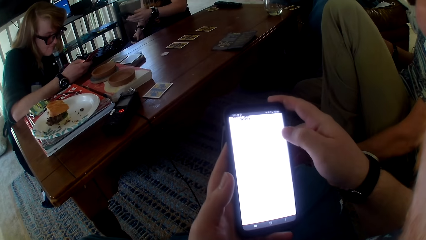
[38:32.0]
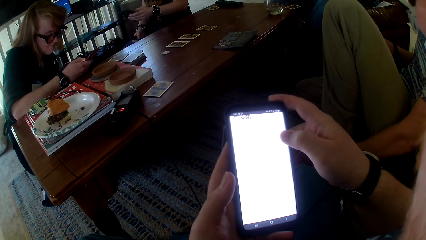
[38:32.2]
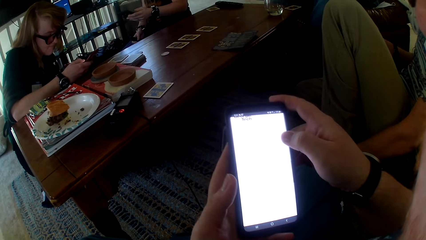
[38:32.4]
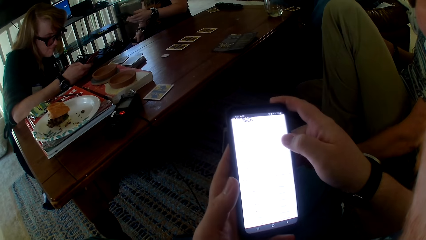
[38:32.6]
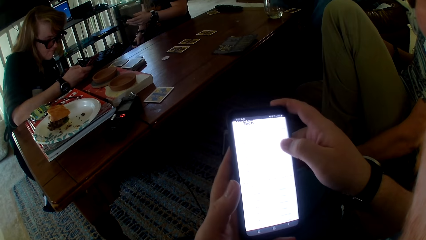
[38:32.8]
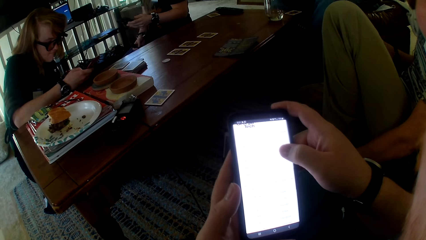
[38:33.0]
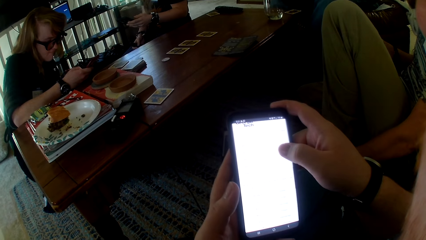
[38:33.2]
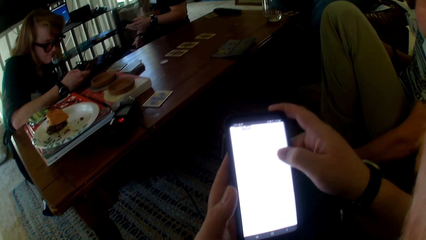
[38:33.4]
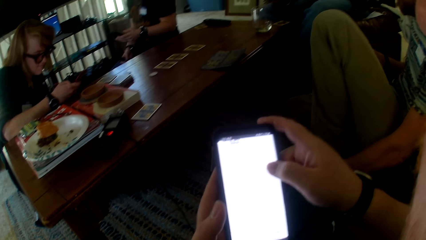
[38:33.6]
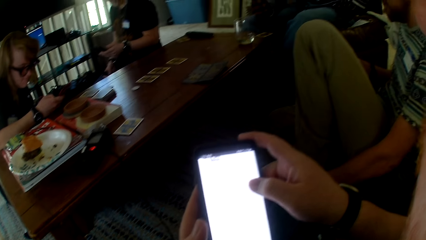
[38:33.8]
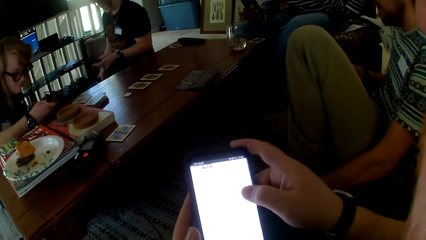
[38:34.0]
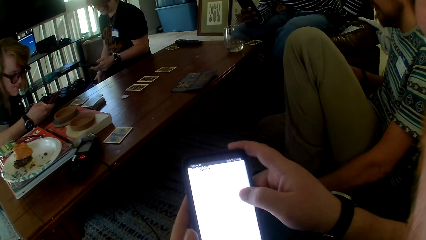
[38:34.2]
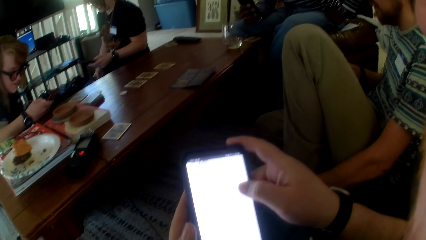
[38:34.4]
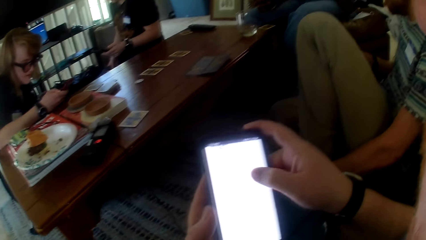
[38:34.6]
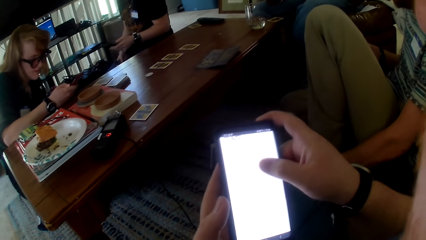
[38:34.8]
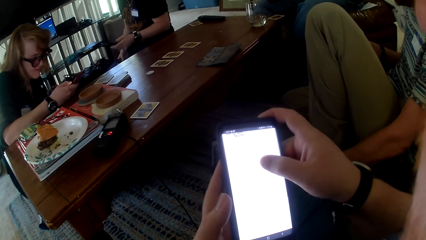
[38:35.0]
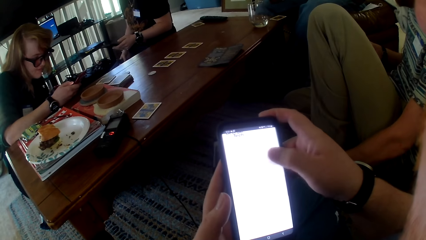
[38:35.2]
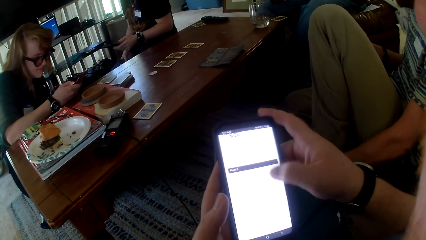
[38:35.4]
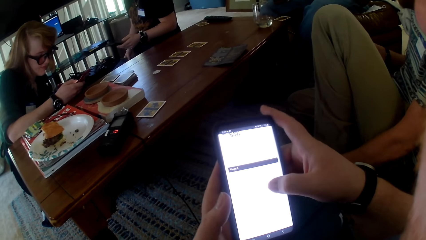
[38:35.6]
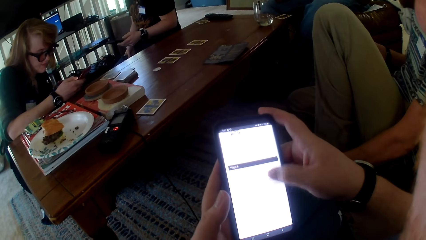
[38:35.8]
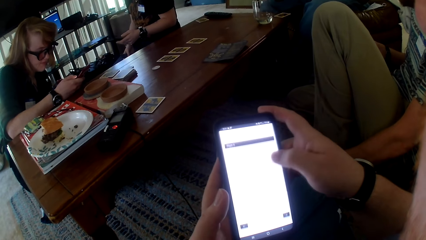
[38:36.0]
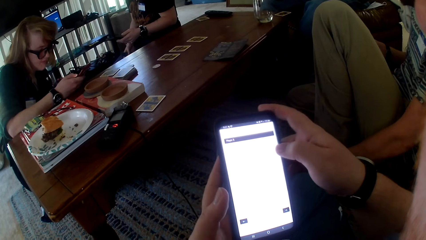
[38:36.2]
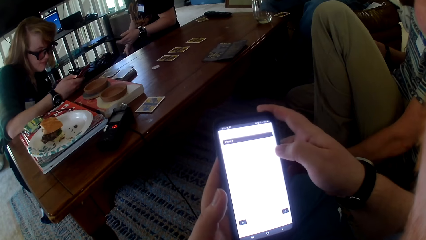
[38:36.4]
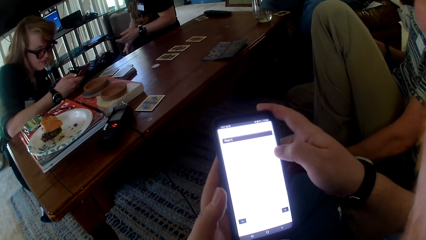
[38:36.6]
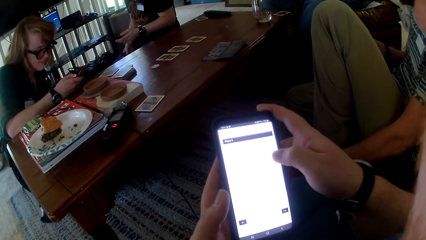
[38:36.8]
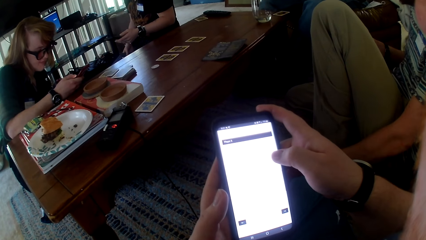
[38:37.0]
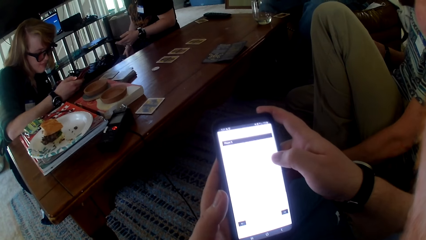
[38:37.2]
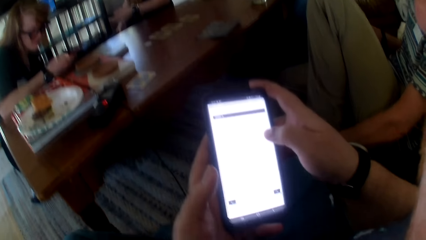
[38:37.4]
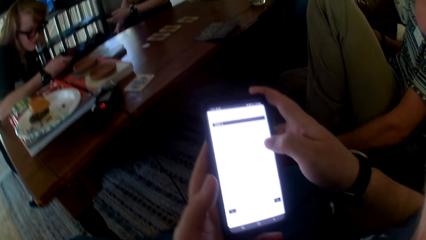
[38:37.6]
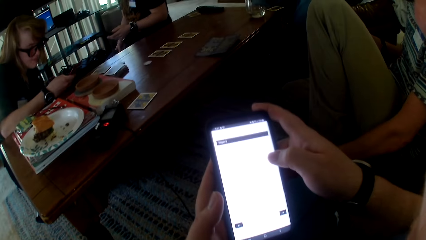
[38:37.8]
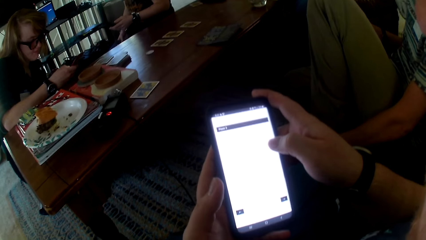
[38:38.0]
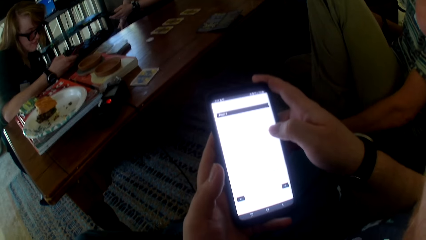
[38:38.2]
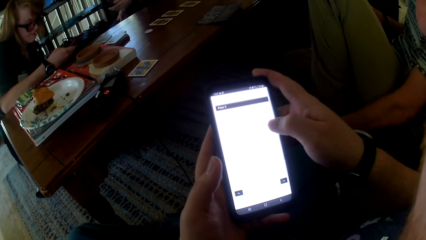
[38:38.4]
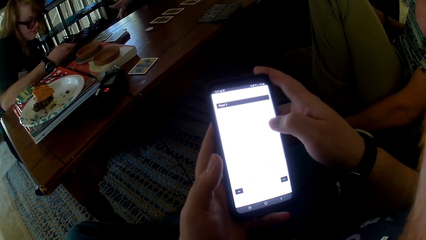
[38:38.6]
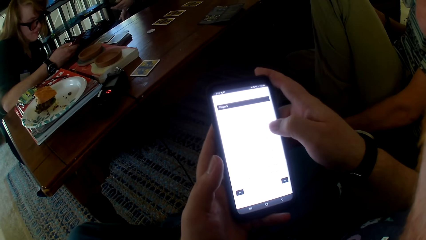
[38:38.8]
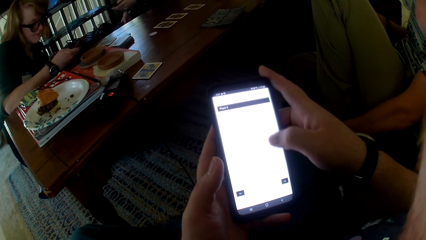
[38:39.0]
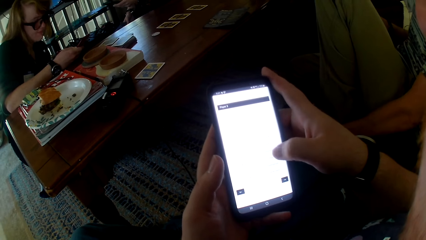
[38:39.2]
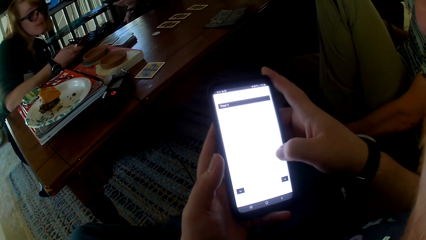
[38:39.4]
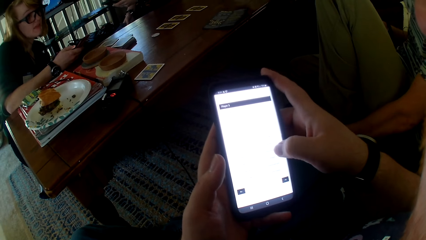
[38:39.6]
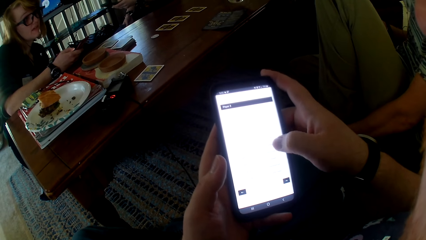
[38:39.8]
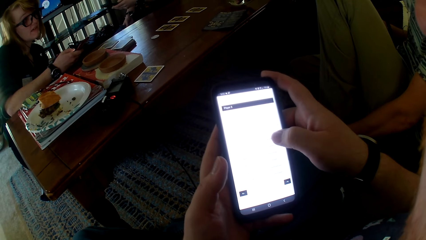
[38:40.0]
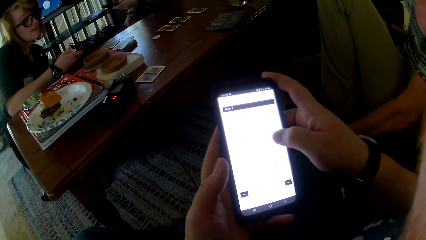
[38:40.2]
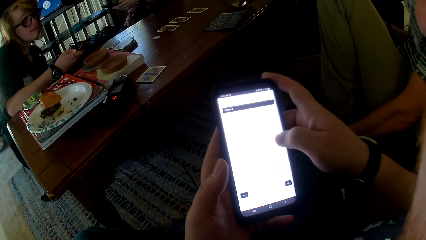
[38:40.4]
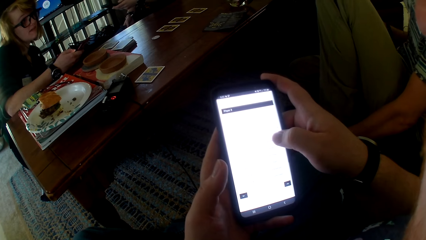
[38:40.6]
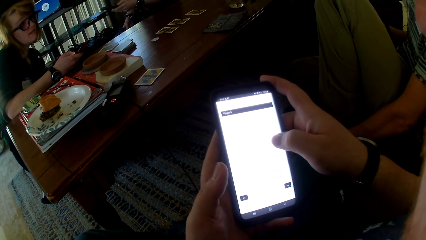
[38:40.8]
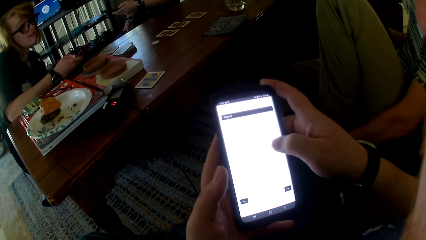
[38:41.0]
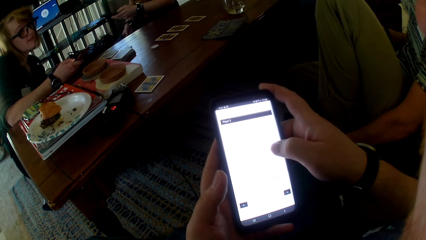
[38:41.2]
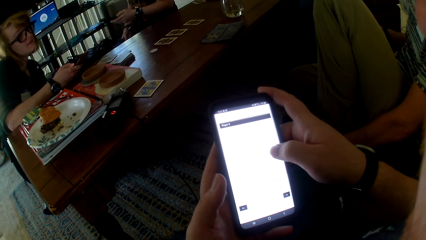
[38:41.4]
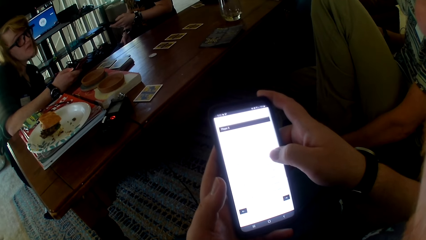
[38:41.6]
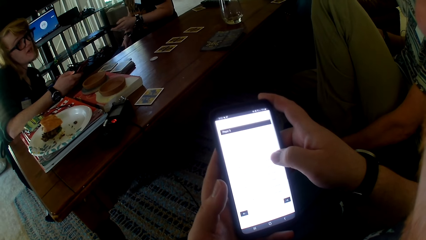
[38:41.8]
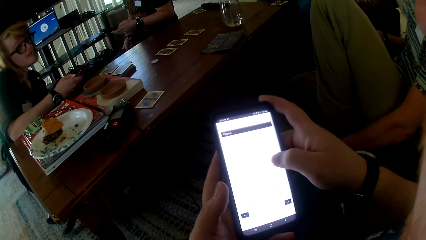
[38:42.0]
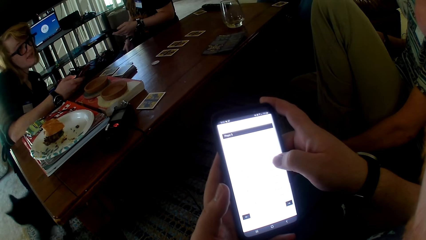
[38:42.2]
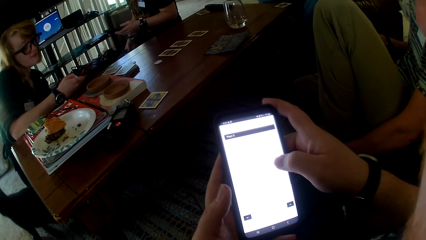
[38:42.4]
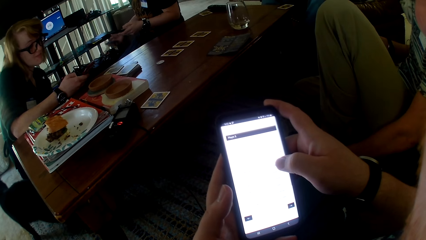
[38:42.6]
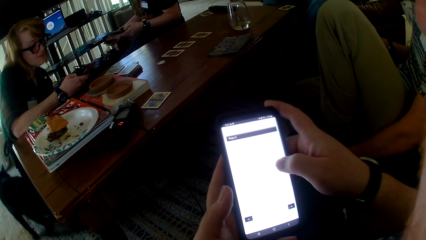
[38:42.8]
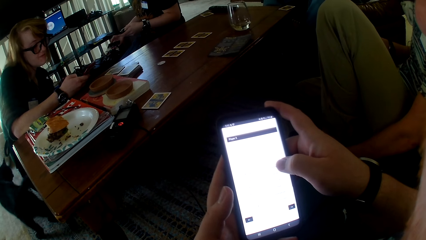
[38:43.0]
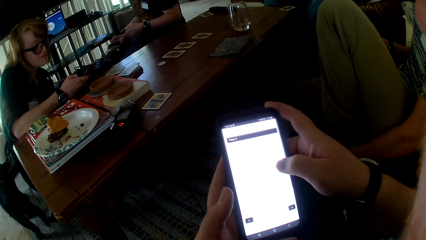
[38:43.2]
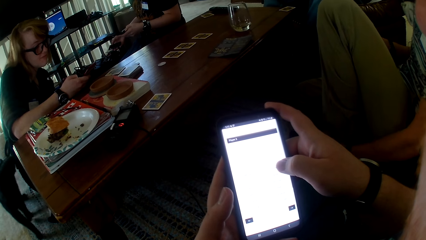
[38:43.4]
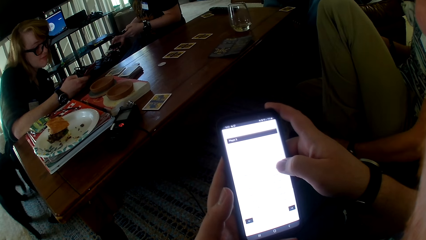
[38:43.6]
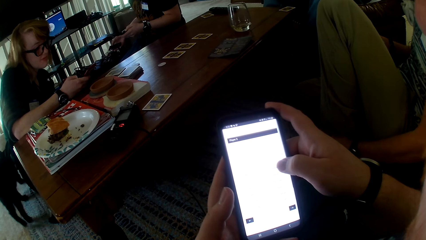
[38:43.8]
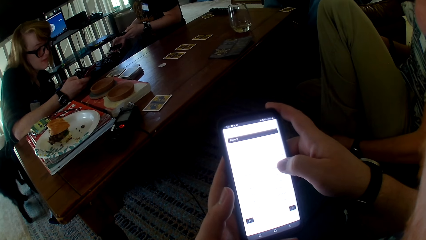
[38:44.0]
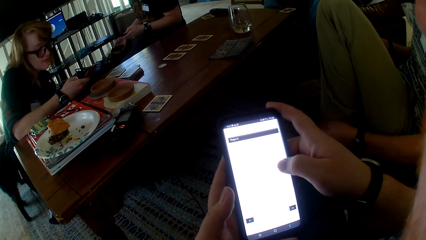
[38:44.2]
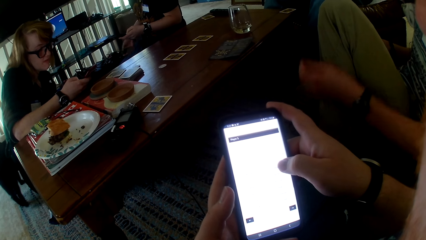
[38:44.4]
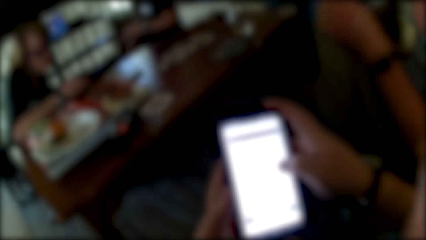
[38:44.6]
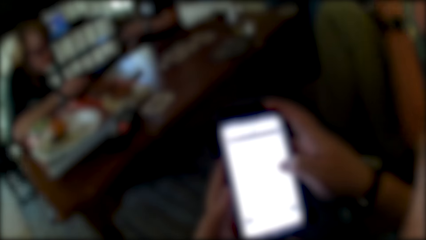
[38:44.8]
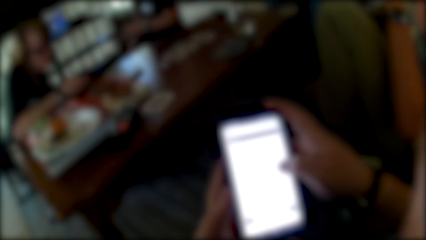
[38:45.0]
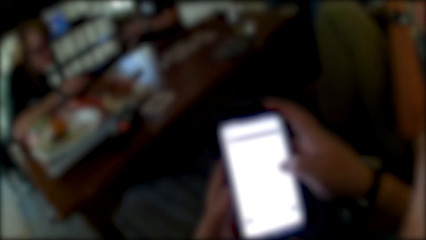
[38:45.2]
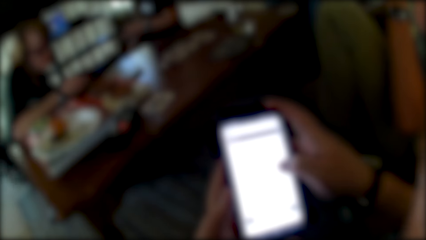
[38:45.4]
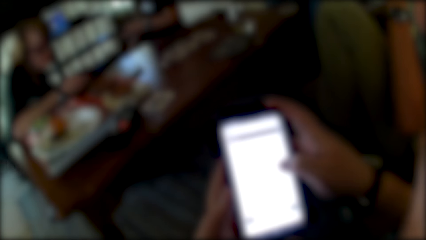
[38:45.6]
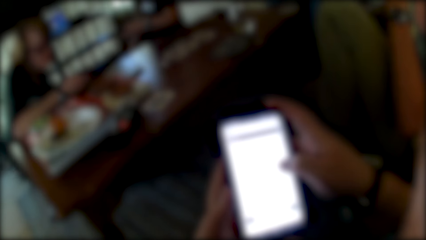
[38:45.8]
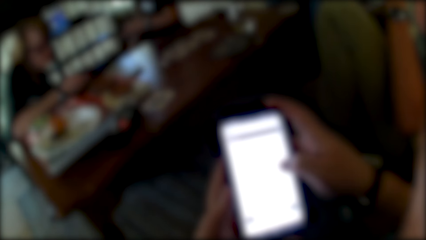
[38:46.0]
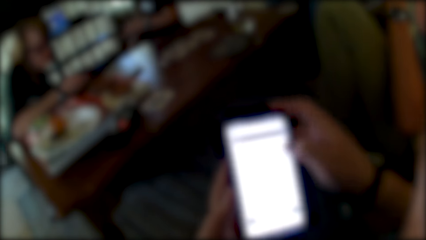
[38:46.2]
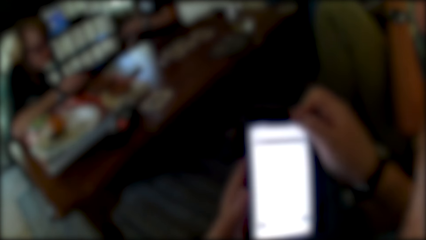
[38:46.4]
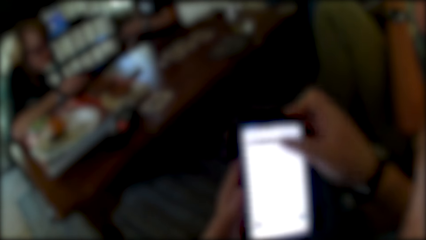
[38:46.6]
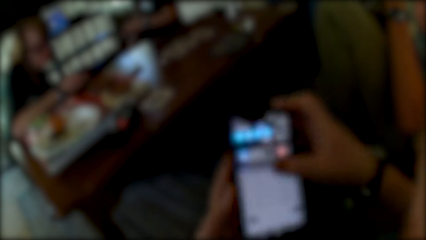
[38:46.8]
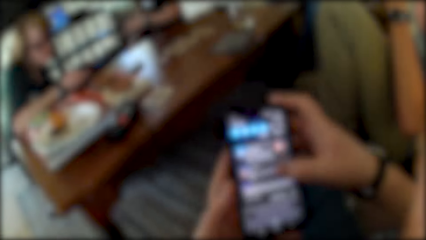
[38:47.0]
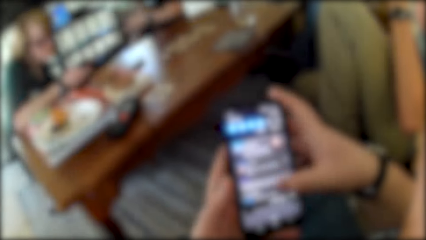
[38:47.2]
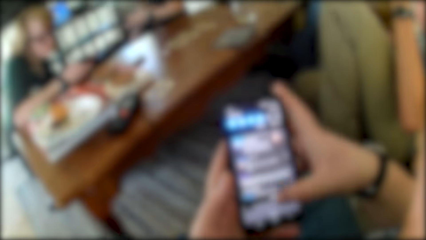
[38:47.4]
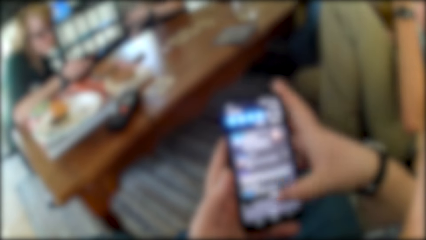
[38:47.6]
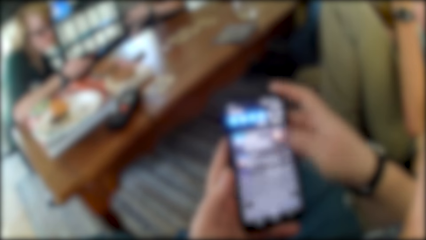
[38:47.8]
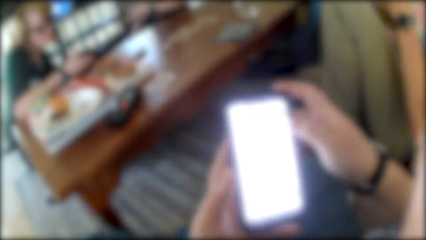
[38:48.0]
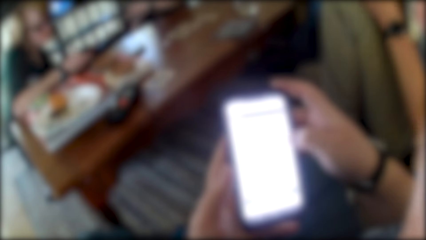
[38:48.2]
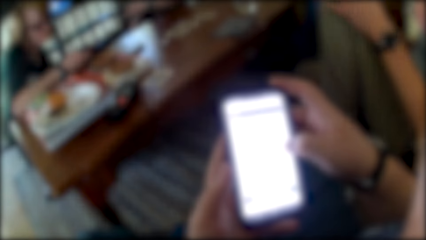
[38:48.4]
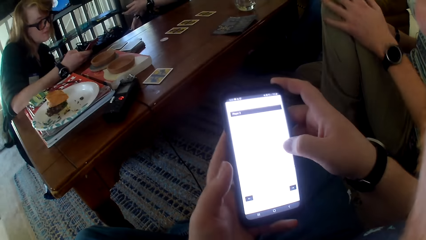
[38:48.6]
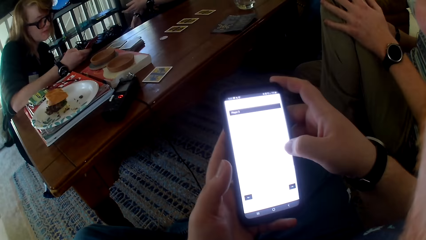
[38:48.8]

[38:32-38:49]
A person talks. The camera wearer talks. They use the phone. A woman talks. The camera wearer uses the phone. They scroll through the phone.
